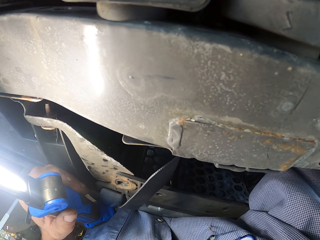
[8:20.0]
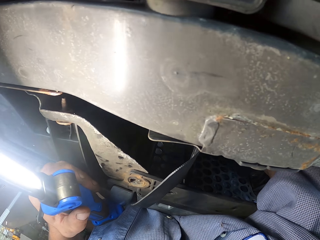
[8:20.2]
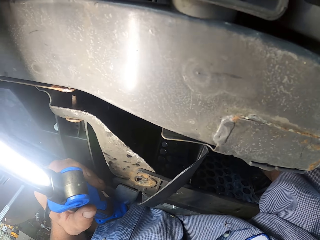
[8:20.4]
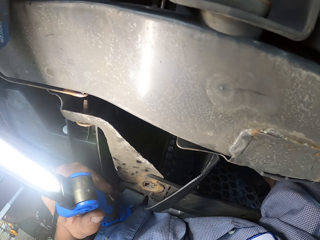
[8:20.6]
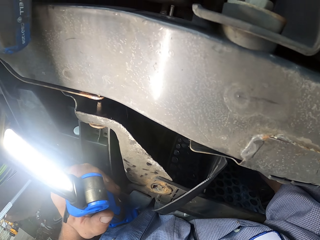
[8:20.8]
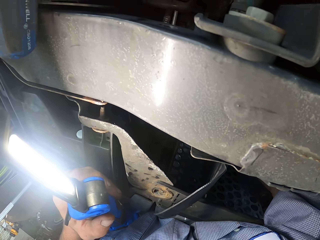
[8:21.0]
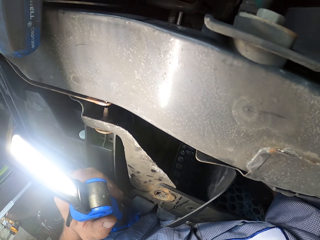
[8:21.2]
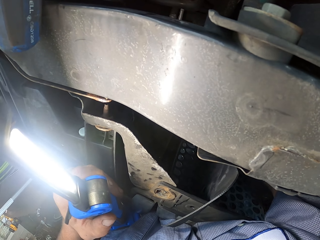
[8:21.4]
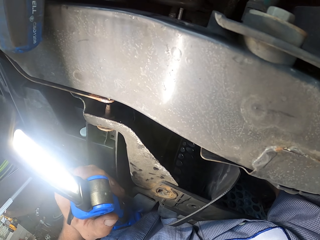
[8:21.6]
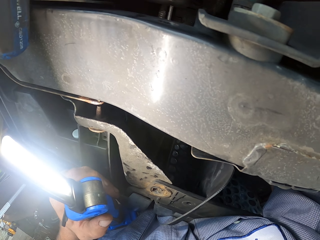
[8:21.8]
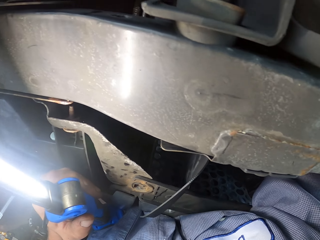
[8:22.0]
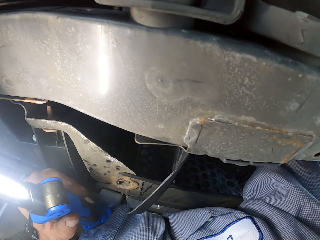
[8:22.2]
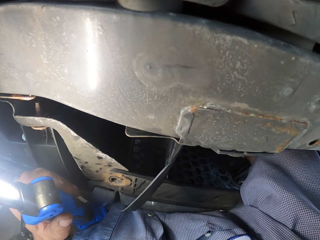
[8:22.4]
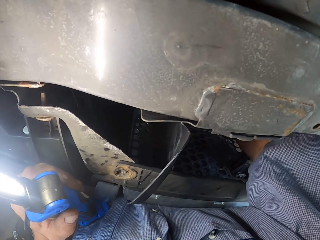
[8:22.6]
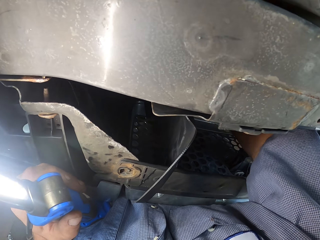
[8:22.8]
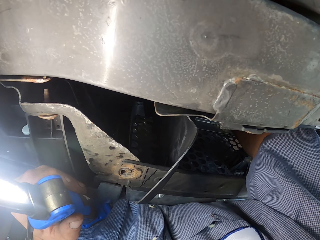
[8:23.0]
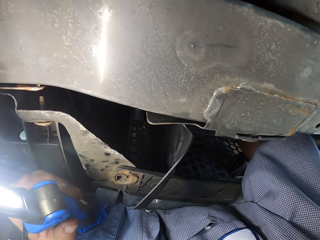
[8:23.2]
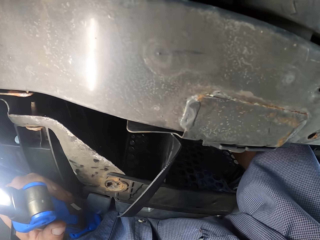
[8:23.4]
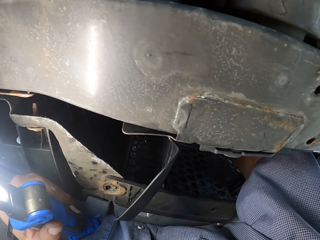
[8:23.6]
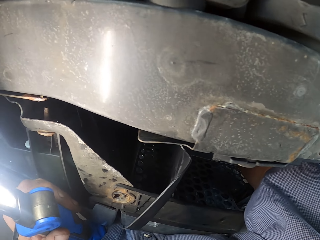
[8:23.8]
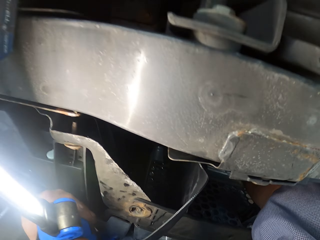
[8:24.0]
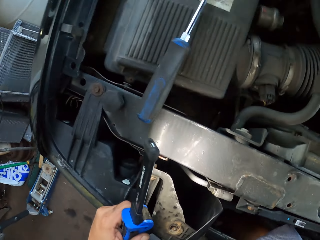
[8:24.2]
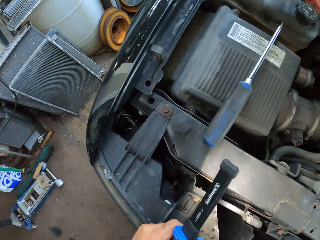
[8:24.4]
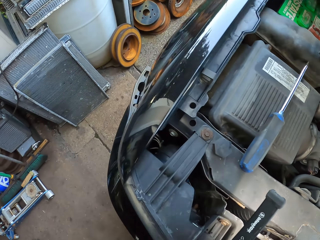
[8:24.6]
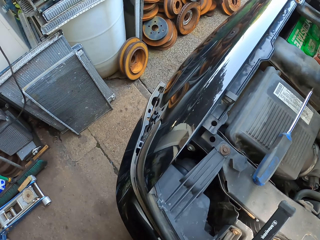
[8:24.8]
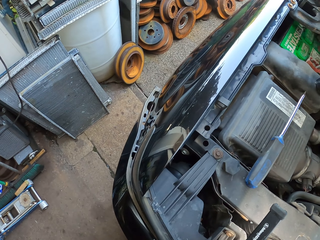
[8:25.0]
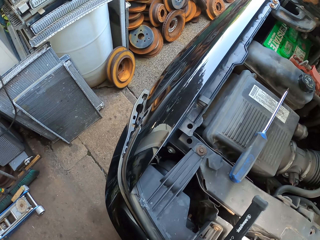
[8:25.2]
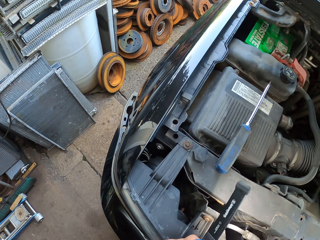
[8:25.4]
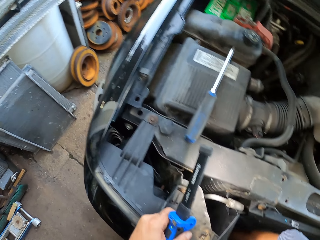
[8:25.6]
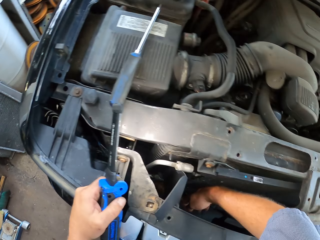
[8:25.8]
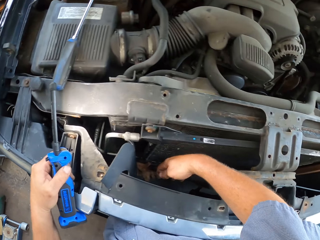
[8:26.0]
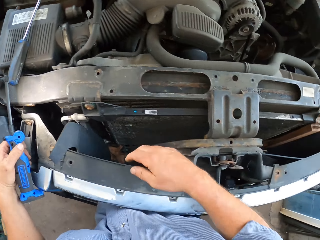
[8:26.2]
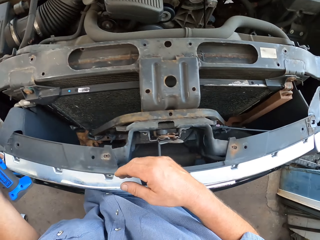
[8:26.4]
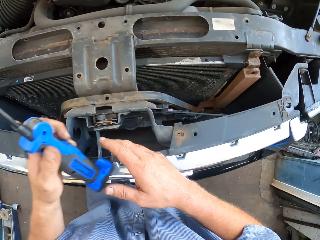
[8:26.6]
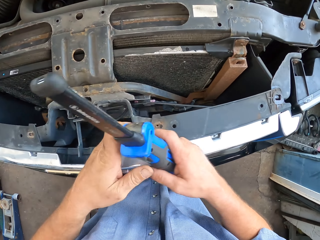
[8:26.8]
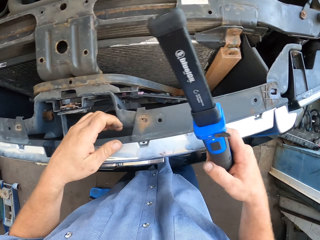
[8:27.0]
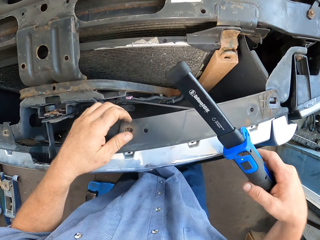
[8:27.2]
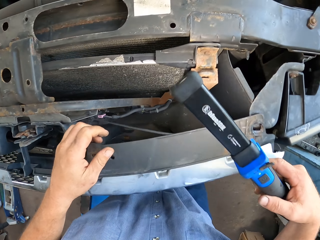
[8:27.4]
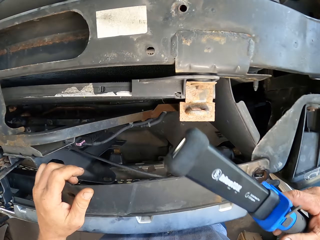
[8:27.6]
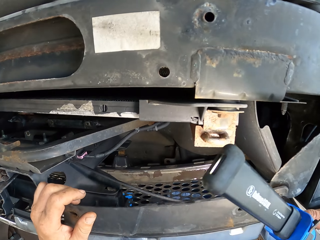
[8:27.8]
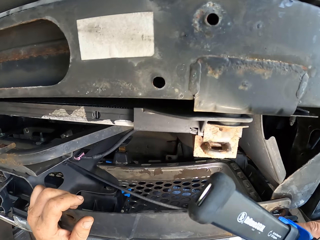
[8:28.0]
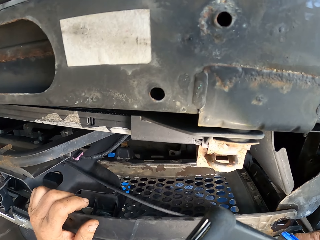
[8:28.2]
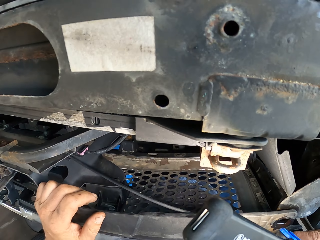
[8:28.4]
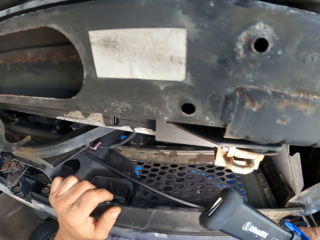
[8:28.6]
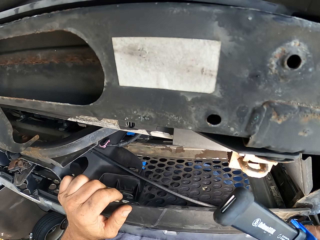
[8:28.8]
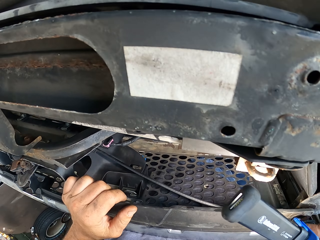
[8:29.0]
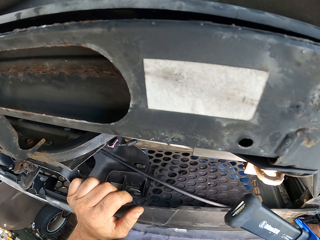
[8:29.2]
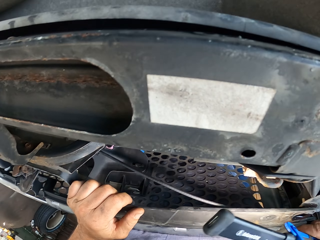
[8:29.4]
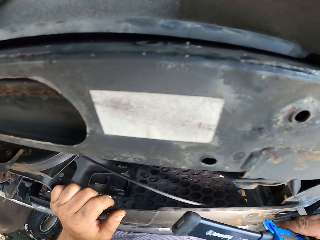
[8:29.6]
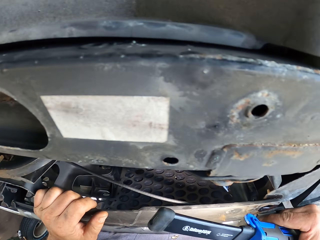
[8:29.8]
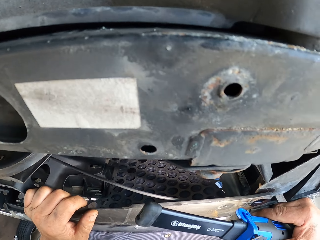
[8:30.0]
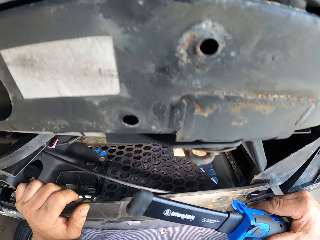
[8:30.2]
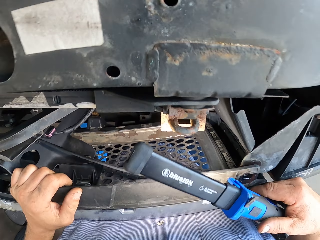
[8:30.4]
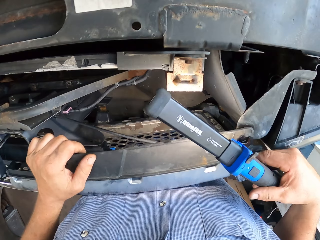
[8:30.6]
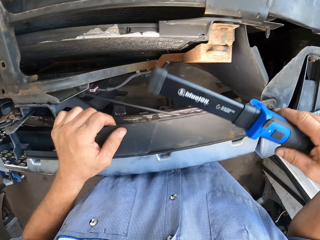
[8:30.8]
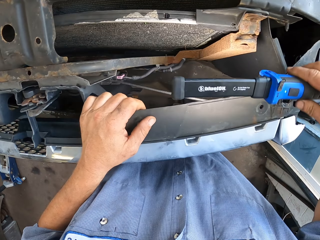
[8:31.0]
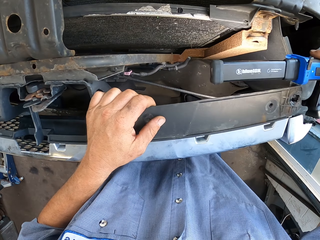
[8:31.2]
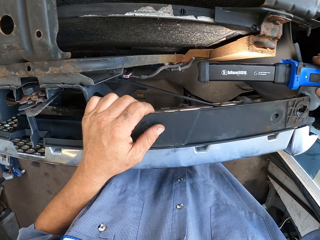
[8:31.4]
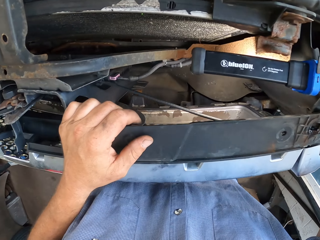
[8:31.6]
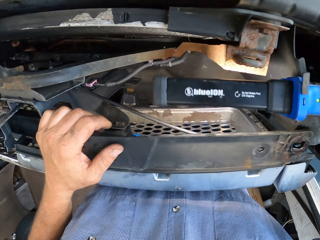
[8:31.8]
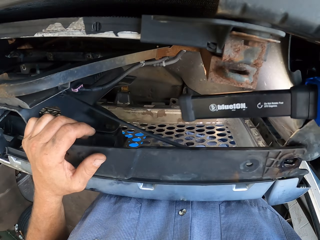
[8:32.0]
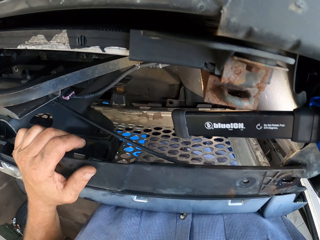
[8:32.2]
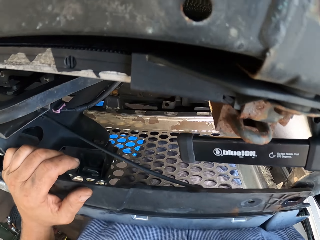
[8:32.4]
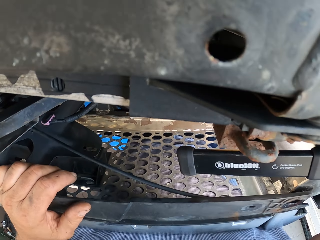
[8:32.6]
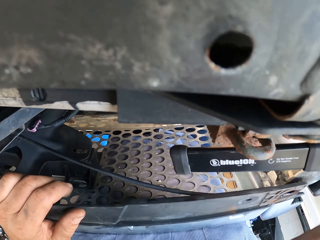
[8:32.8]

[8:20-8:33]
The camera wearer looks around. He pulls out his hand. He bends over a car.

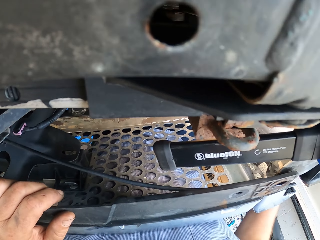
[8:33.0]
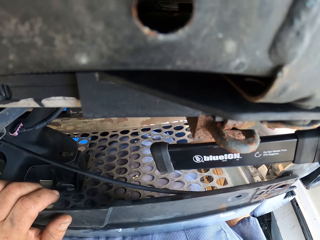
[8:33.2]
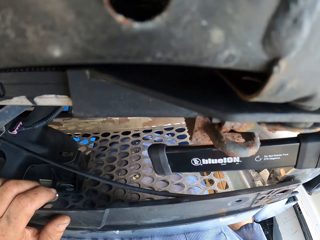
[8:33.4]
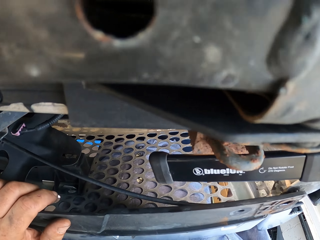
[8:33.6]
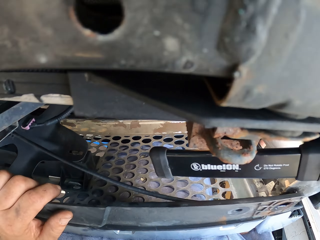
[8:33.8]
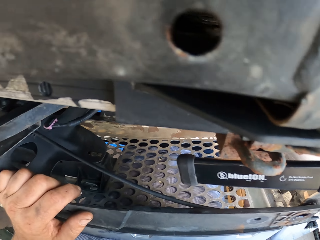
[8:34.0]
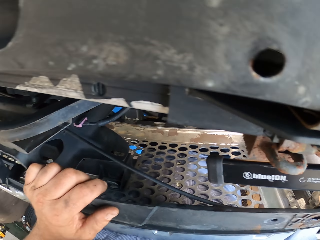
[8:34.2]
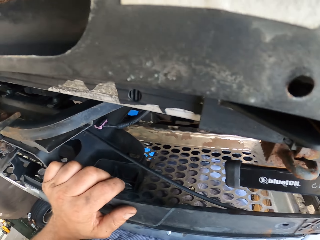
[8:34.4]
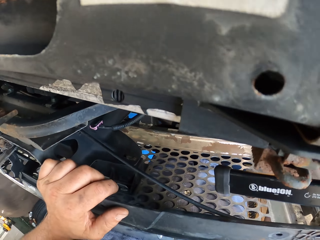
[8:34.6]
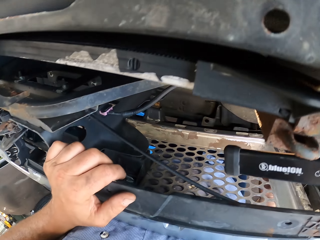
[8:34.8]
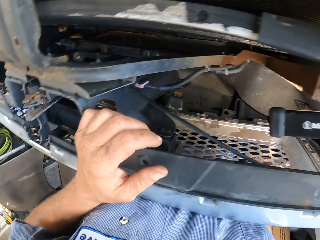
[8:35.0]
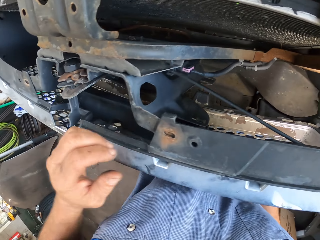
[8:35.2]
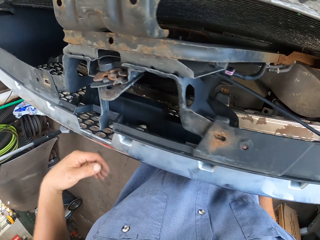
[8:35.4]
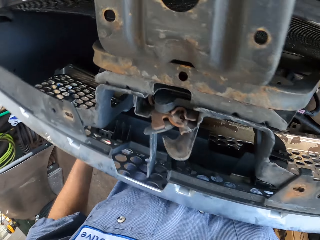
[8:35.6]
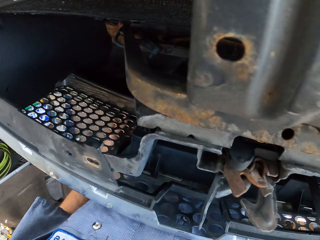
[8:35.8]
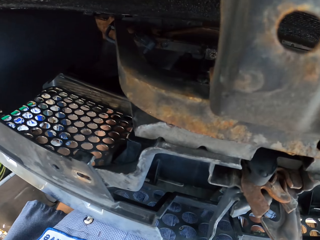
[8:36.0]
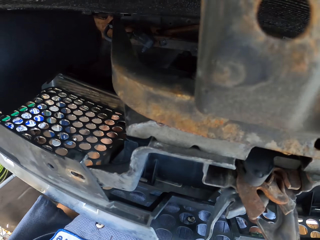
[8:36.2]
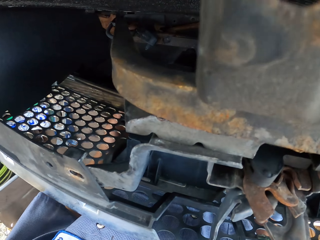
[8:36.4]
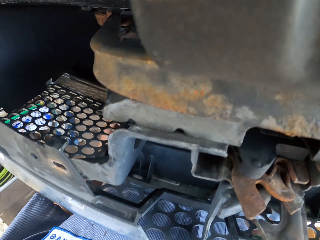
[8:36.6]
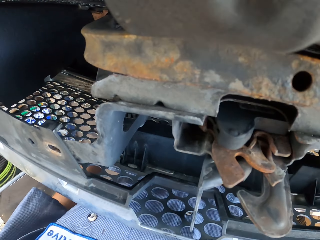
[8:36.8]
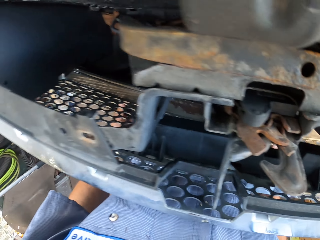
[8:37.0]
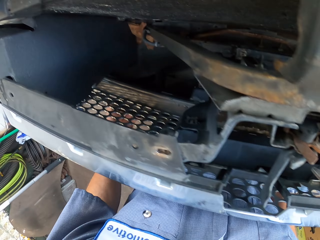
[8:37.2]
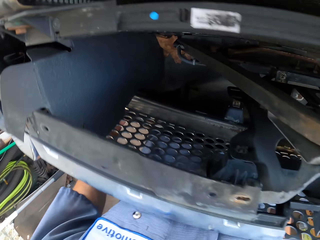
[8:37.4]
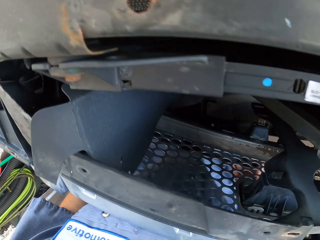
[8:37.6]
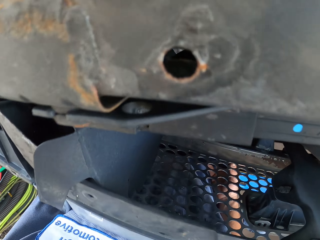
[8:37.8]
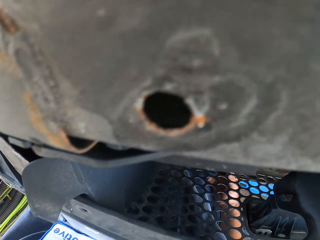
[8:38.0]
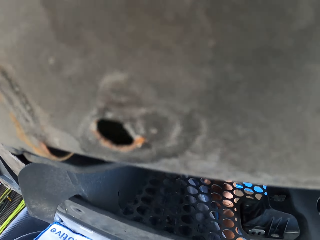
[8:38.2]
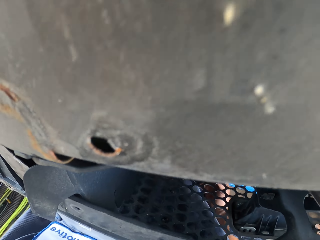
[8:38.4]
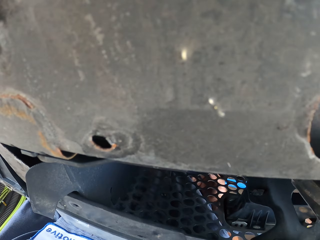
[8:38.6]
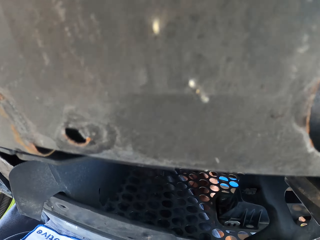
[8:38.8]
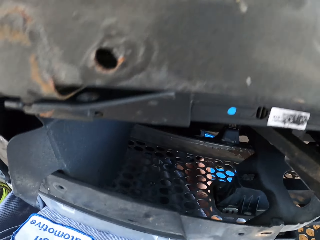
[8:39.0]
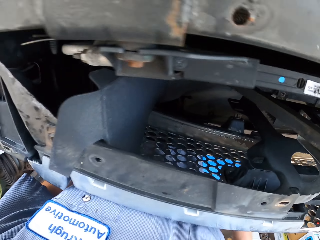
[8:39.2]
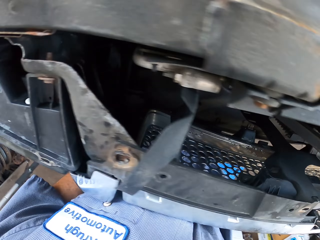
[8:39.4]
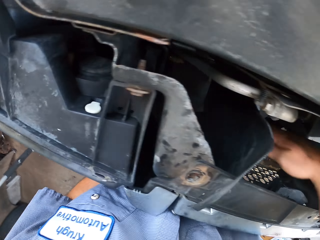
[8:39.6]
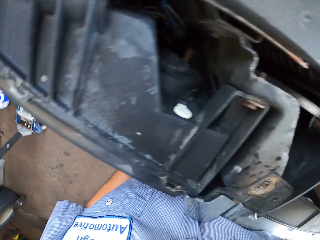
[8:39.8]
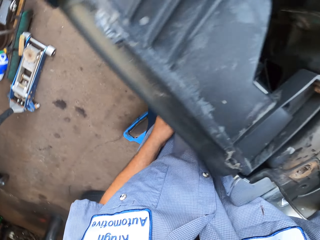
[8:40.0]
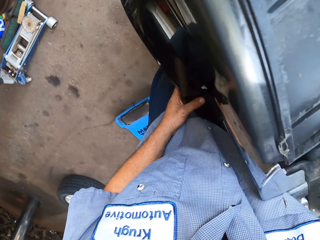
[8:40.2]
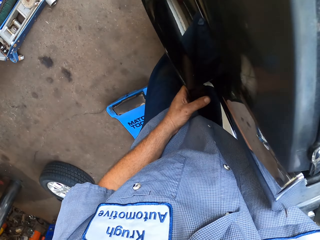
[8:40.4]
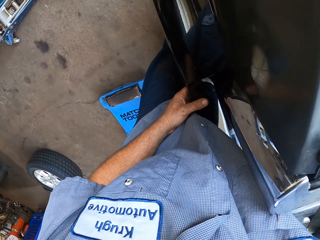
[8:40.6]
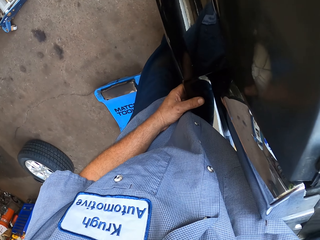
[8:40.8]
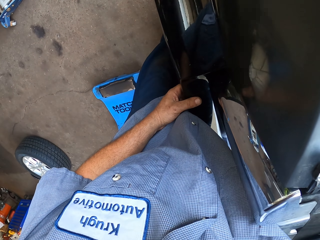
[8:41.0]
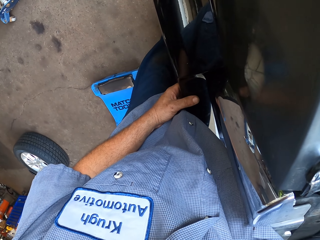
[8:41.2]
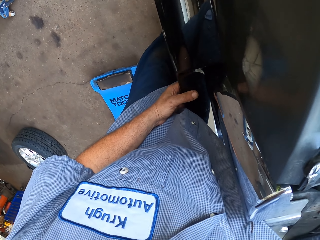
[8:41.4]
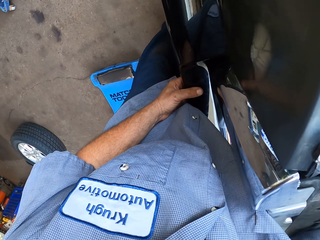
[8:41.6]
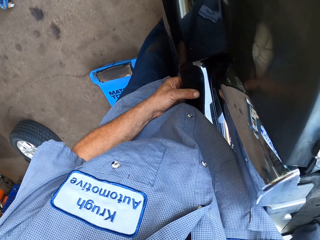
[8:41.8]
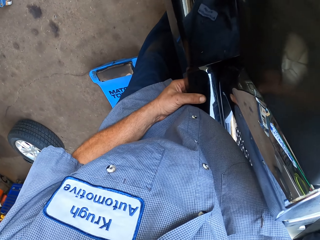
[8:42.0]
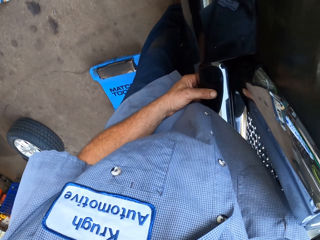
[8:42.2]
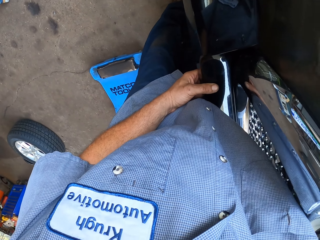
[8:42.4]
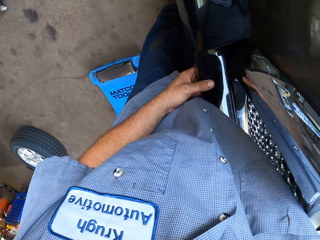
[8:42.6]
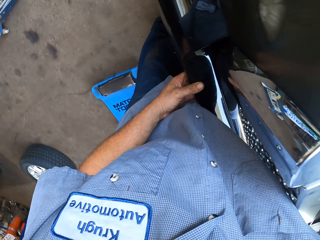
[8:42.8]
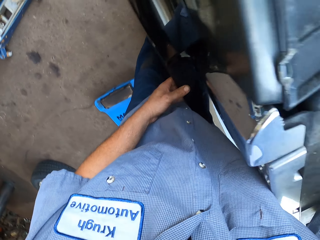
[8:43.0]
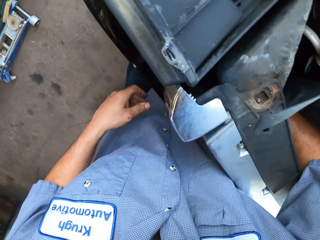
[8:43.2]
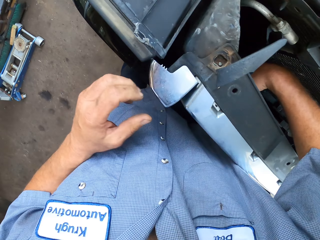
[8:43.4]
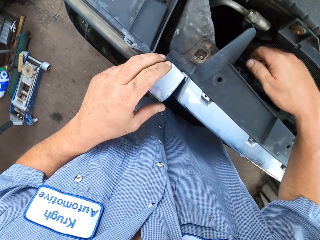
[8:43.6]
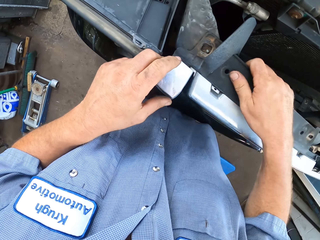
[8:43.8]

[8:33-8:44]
The camera wearer puts down a flashlight. They move around. They place something on the car. They look around. They pull a car bumper. They move aside. They hold the metal.
